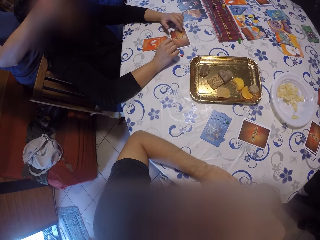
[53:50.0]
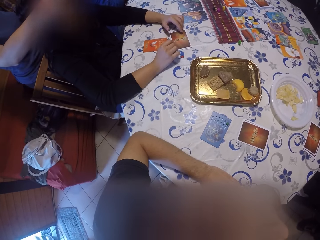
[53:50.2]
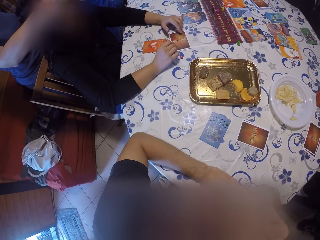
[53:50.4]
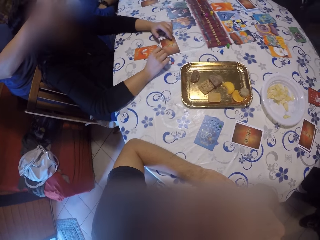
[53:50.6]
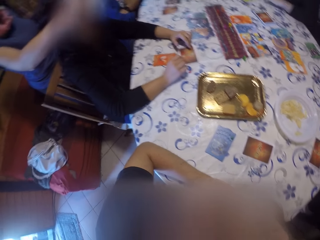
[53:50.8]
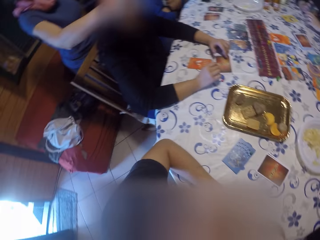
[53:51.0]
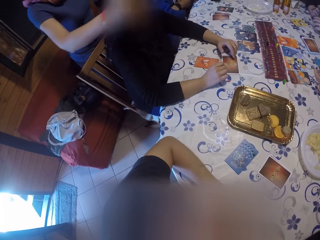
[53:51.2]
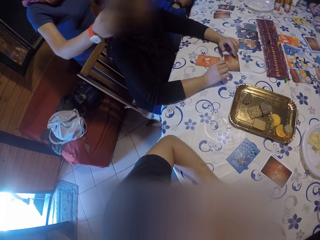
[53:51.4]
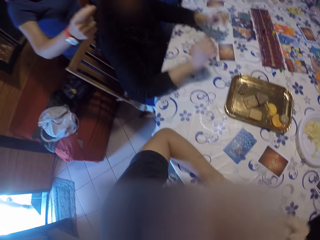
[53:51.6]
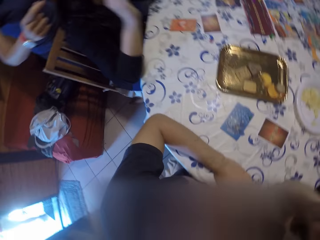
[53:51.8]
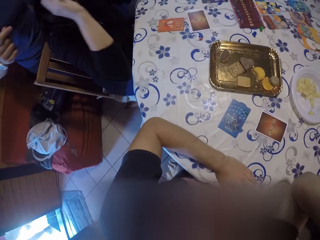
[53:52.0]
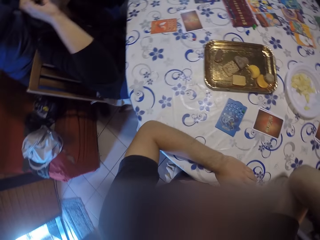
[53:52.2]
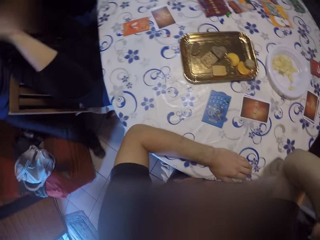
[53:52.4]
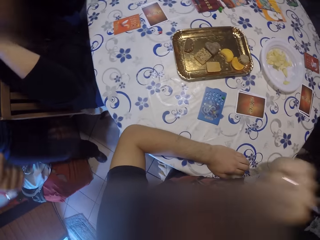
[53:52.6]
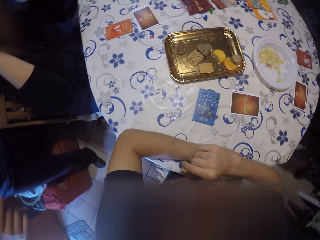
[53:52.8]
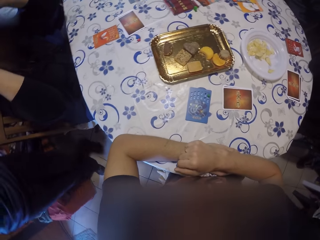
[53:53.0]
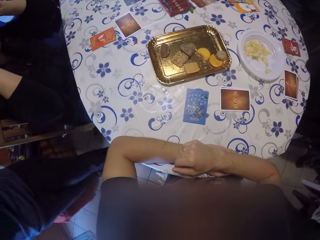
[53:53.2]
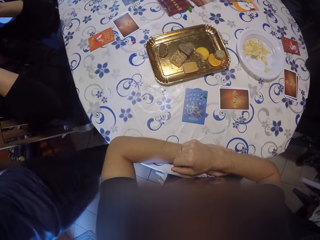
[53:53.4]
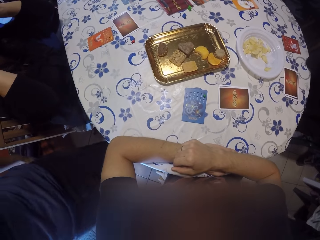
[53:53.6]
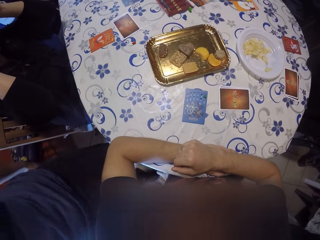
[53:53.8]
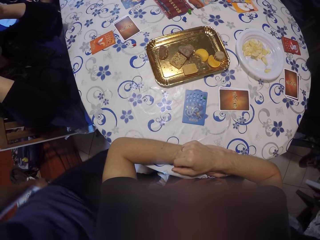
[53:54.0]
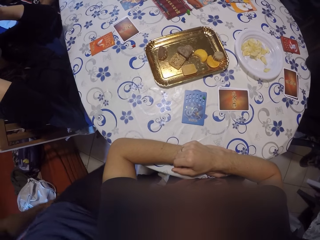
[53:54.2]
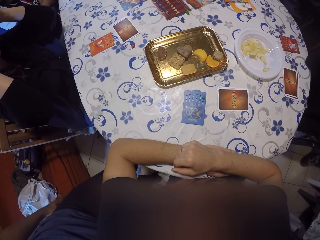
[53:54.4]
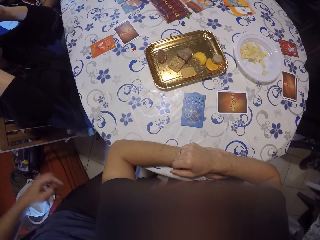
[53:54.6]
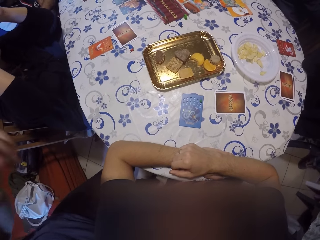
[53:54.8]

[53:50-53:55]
A woman walks.
